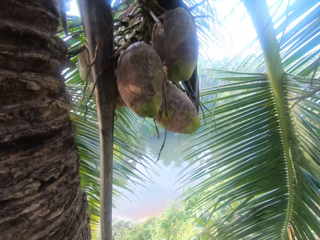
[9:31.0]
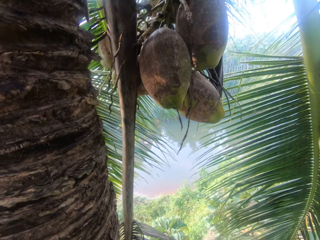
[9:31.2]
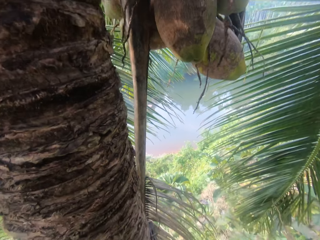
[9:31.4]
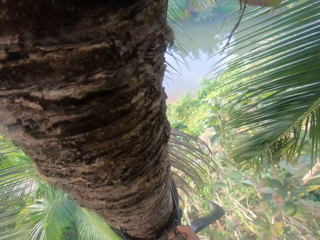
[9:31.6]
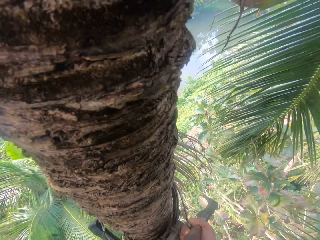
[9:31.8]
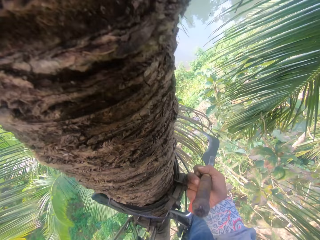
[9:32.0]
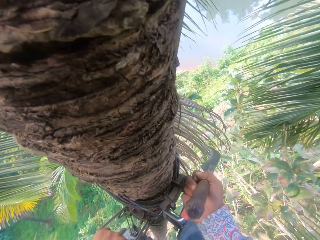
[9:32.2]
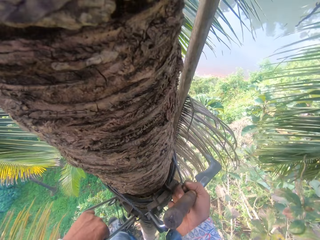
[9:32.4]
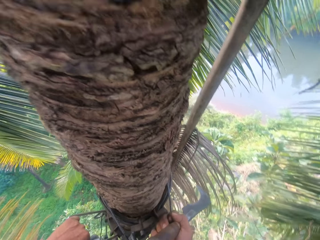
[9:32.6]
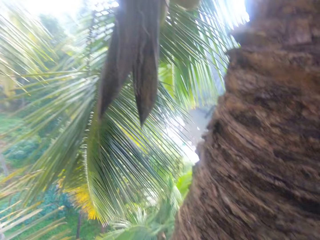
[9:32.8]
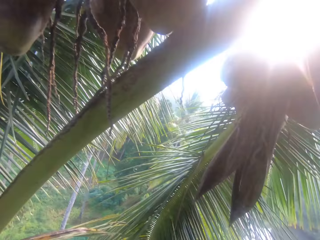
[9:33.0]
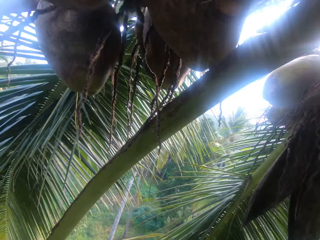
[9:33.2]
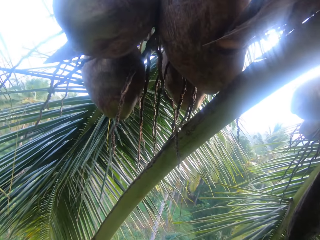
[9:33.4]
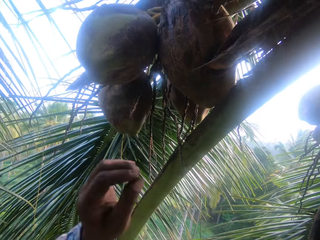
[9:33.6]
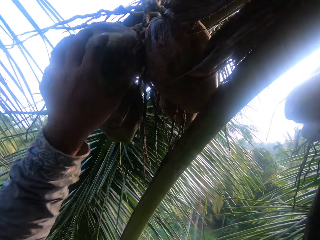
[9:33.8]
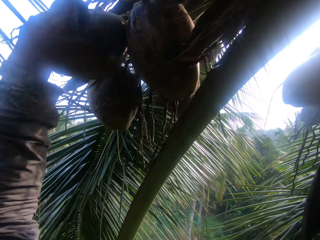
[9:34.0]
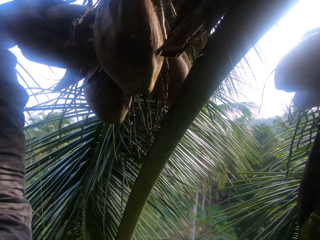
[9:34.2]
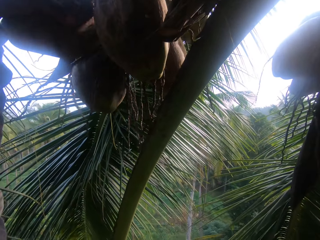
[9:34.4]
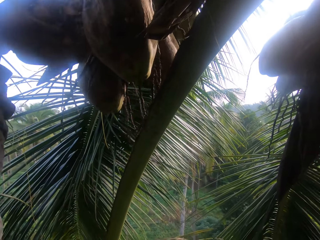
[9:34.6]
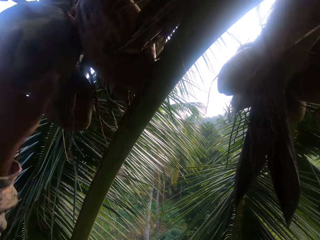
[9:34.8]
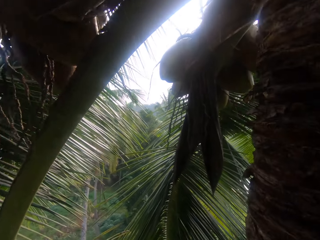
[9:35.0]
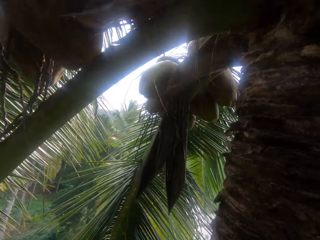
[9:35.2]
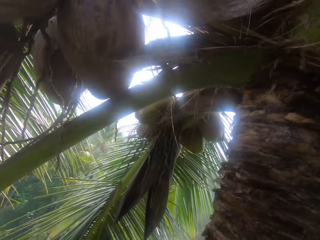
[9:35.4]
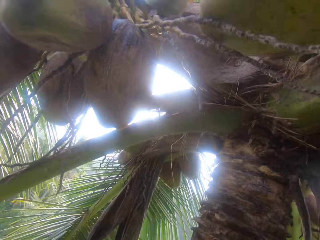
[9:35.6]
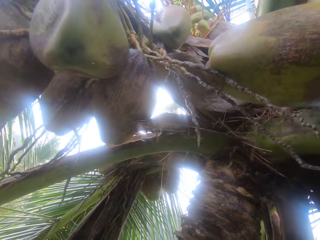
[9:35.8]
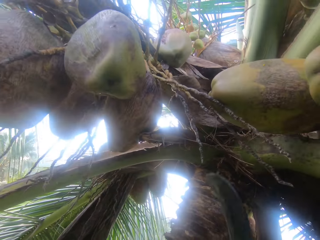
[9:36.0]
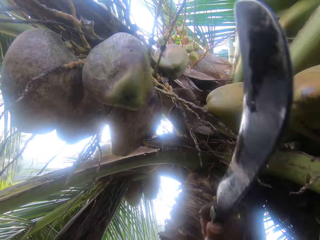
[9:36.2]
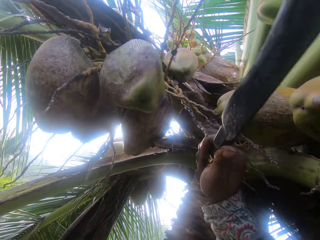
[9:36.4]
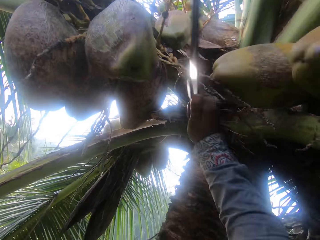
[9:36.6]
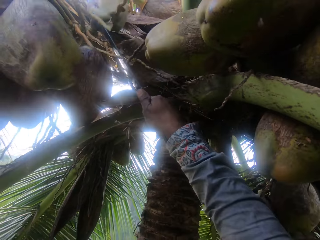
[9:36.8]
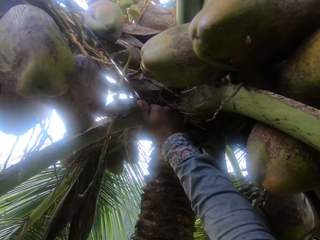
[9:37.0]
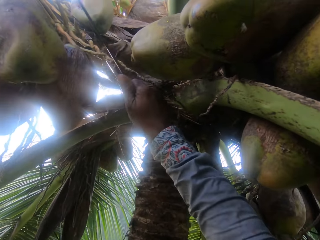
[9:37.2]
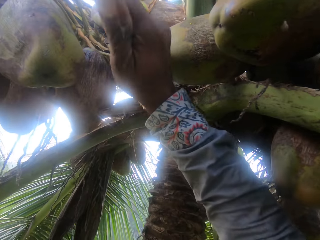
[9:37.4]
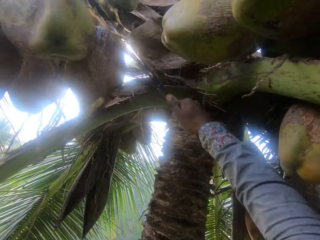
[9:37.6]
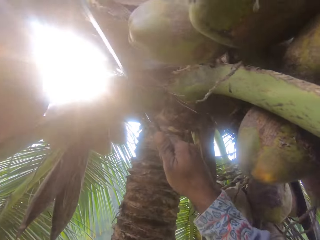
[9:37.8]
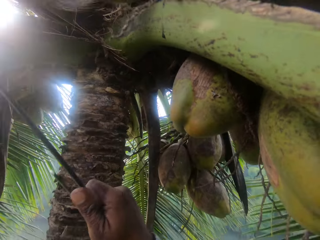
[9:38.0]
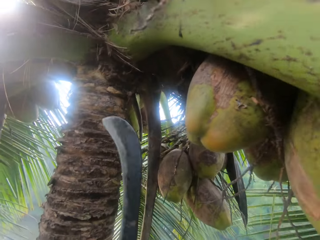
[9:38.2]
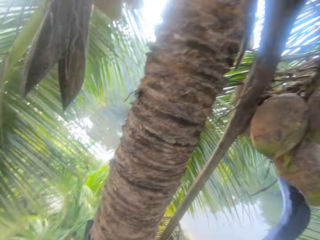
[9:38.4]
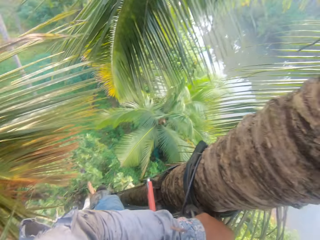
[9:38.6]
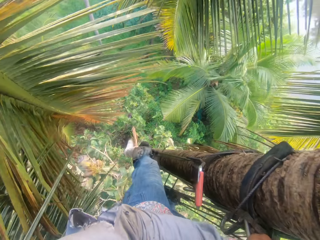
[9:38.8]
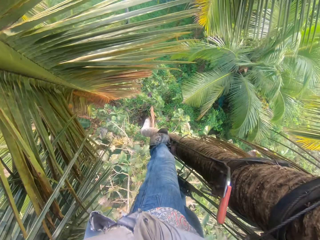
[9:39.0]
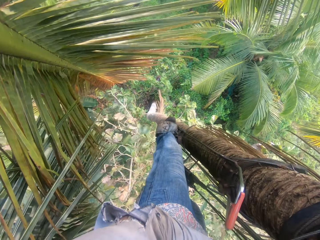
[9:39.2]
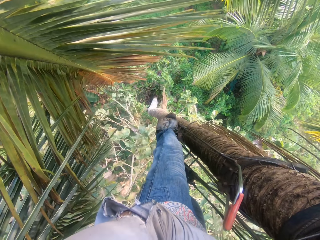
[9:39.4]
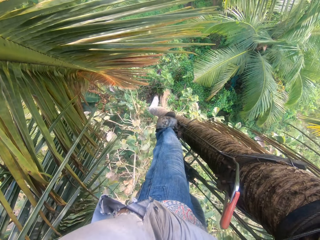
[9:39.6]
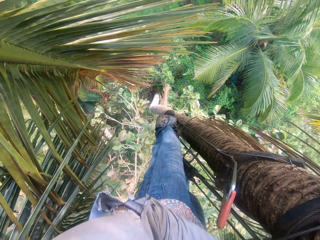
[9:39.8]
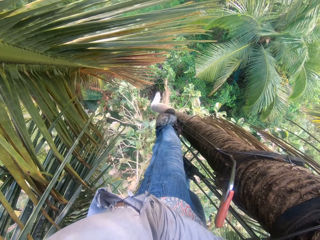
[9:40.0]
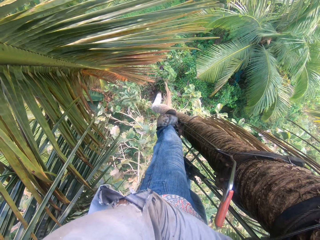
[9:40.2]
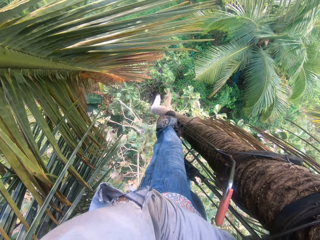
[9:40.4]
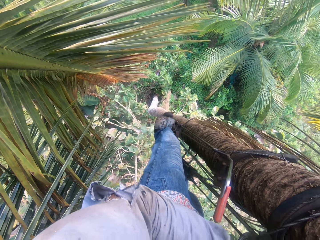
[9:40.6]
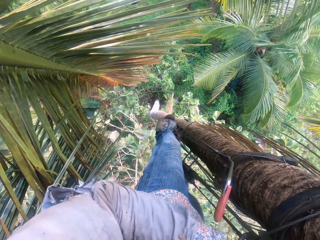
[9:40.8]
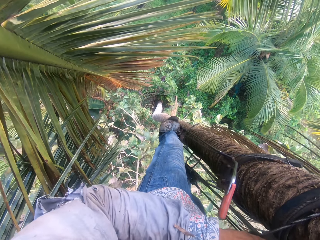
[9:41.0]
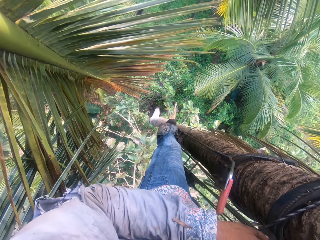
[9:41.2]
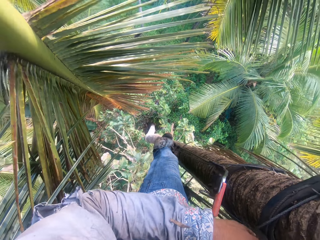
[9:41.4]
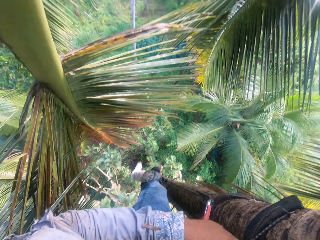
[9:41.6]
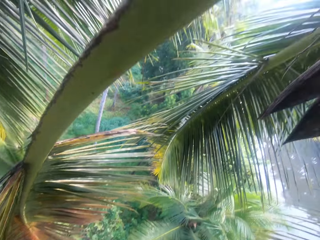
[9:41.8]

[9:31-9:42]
The camera wearer moves the tree climber. He adjusts the tree climbing gear on the coconut tree with both hands. He touches a coconut on the coconut tree with his left hand. He cuts a coconut from the tree with a machete. He plucks coconuts from the coconut tree with a hook knife in his right hand.

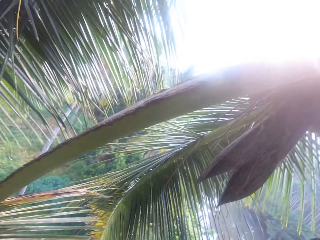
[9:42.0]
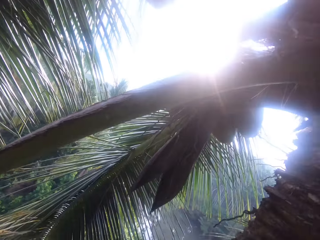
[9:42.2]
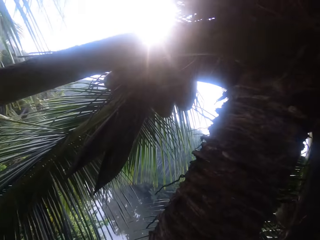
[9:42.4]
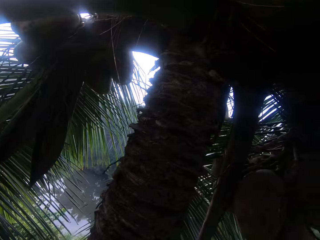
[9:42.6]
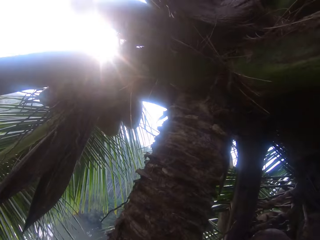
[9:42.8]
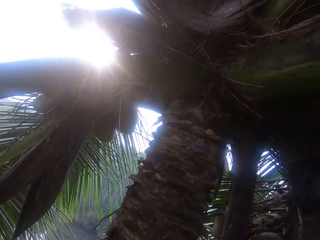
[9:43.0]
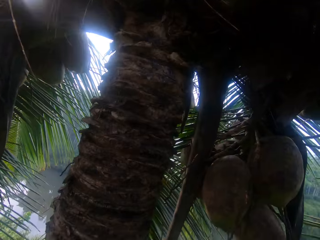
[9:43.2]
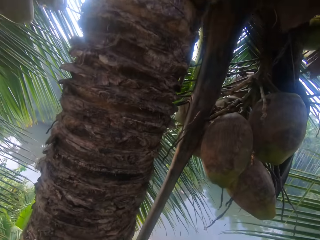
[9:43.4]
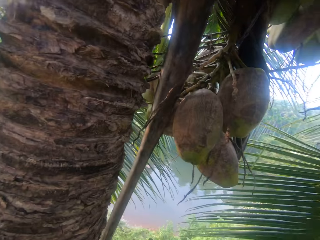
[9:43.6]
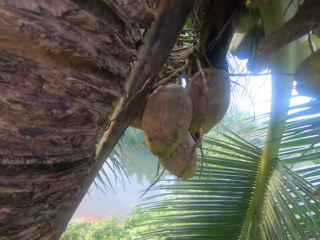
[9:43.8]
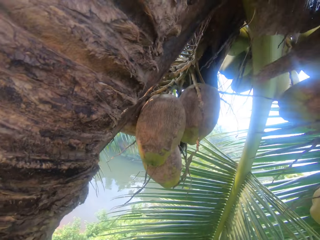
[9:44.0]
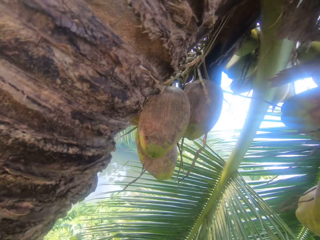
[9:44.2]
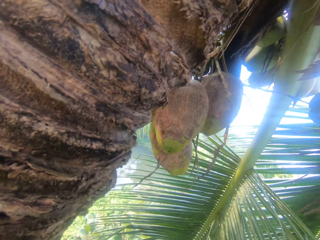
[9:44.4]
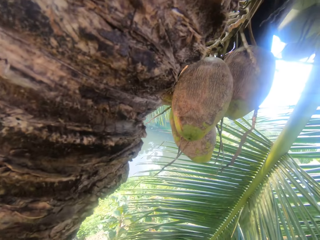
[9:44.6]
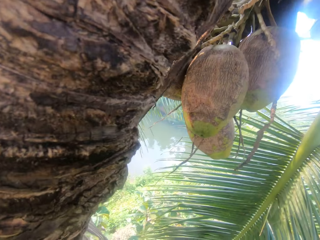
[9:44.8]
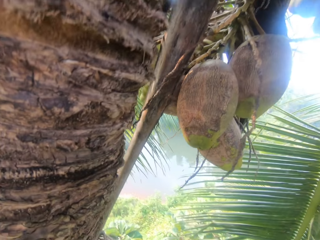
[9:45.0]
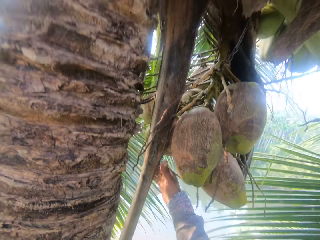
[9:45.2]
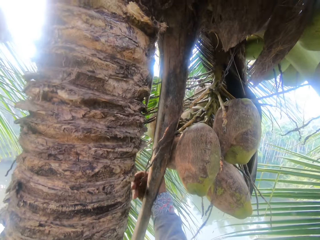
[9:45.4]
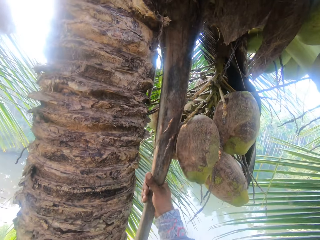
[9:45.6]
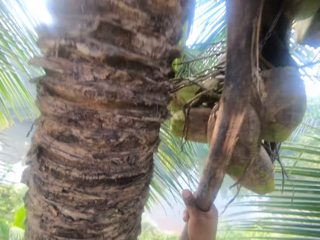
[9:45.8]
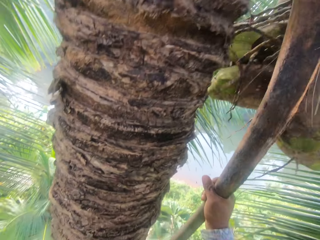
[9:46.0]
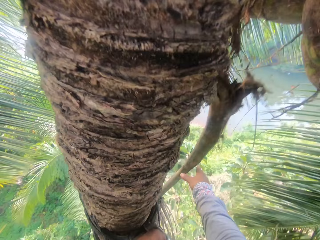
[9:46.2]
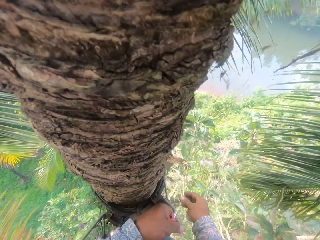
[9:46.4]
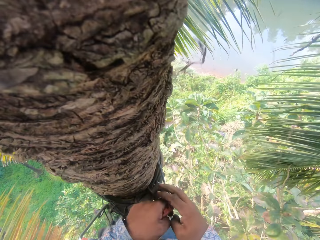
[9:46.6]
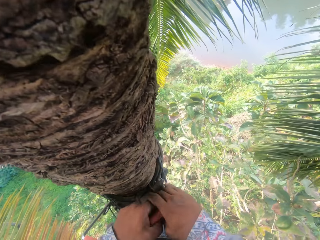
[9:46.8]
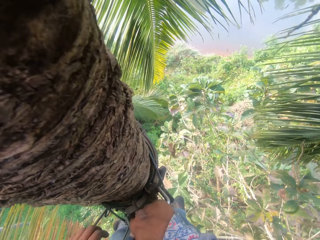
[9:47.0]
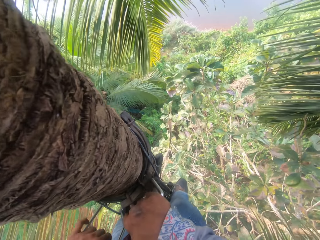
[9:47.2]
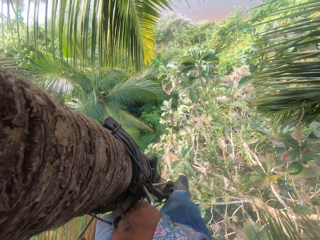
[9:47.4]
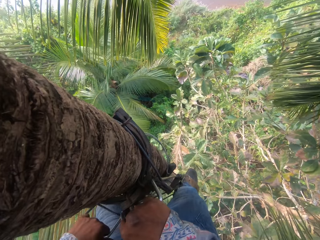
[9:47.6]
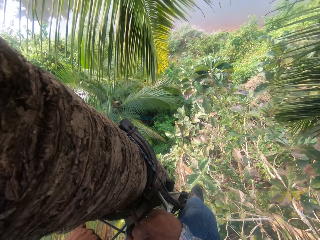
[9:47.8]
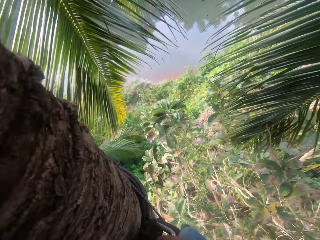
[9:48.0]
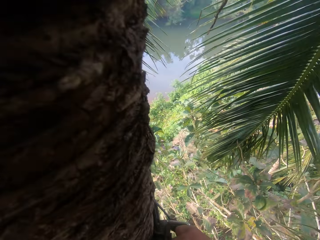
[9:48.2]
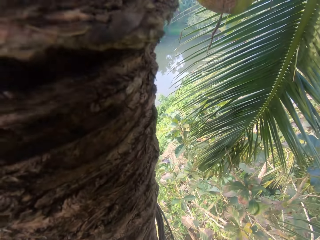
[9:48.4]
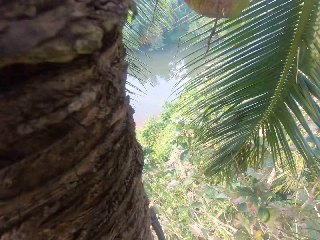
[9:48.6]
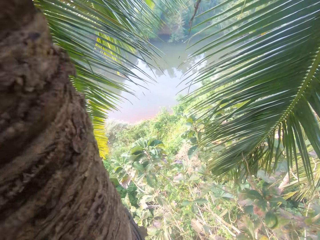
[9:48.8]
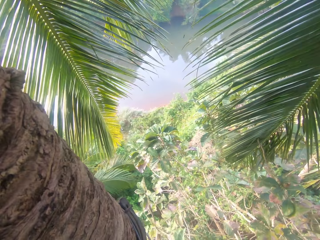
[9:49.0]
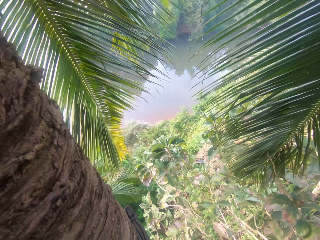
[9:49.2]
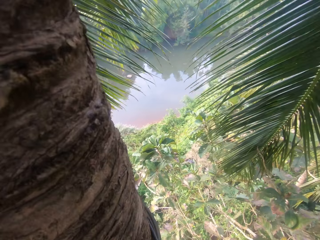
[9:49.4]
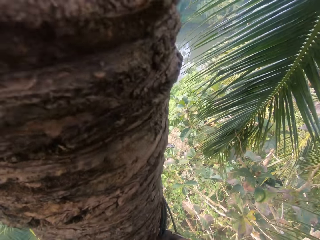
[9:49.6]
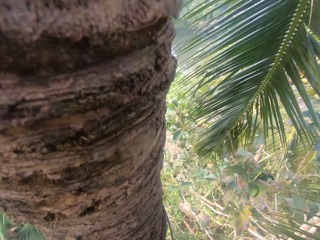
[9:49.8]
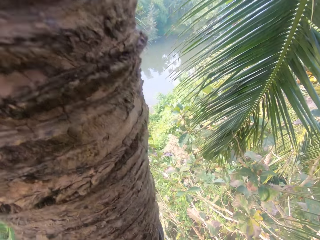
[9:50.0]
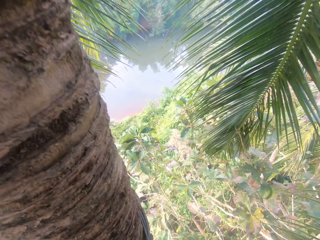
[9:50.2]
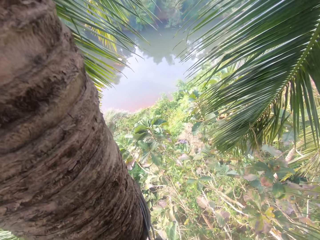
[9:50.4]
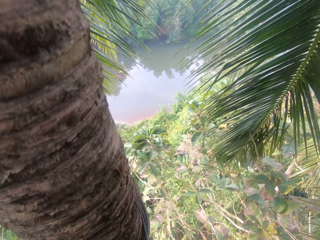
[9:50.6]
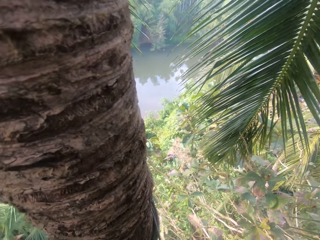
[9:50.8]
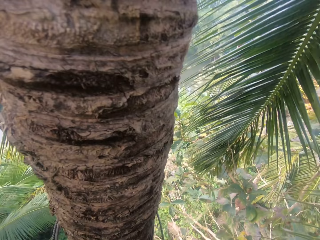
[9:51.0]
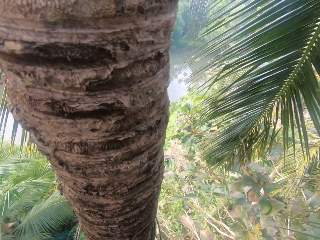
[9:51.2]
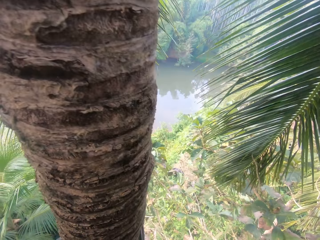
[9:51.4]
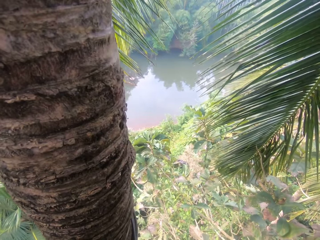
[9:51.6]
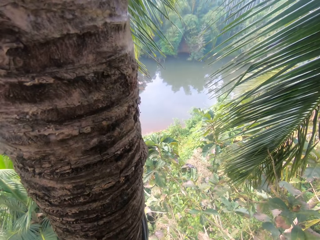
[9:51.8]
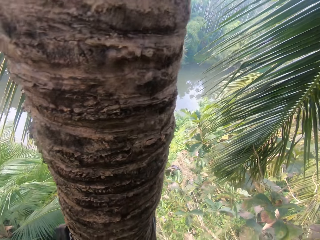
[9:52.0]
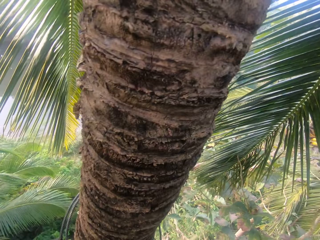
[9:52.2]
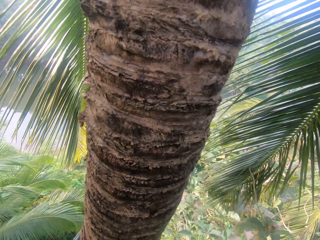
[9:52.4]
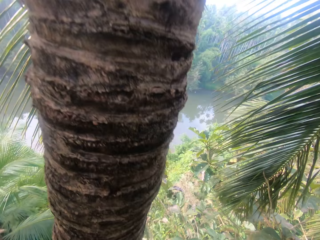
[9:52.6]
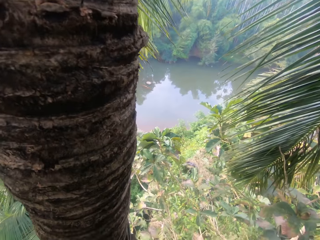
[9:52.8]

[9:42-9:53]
The camera wearer pulls a dry leaf from the coconut tree. He pulls a coconut tree bark with his right hand. He holds the tree climbing gear with both hands. He climbs down the coconut tree with the tree climbing gear in both hands.
